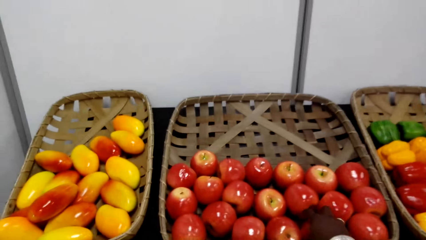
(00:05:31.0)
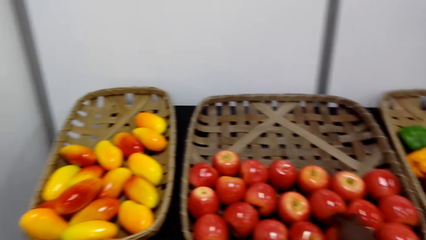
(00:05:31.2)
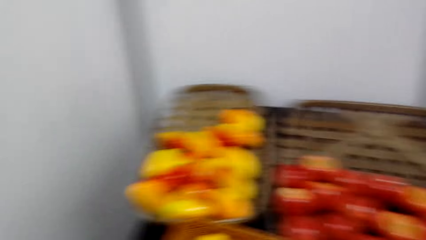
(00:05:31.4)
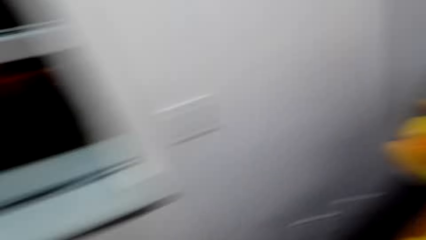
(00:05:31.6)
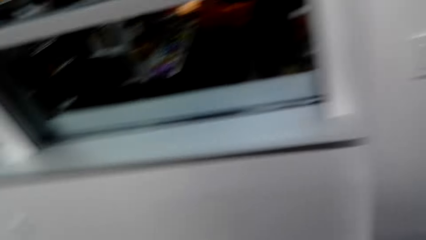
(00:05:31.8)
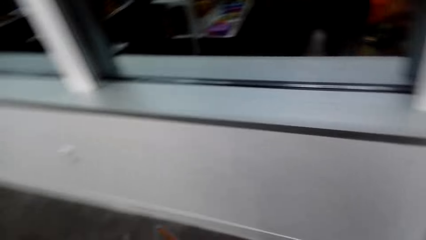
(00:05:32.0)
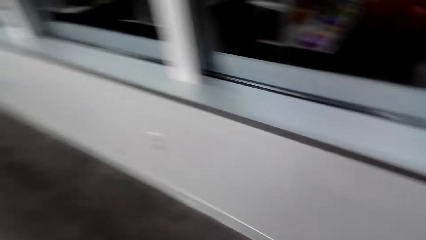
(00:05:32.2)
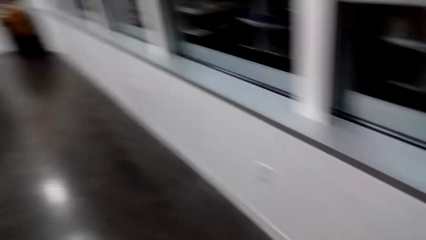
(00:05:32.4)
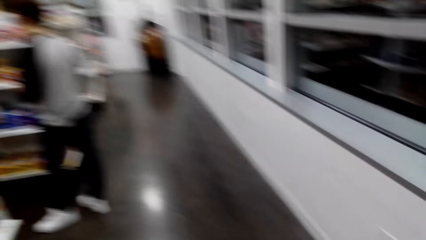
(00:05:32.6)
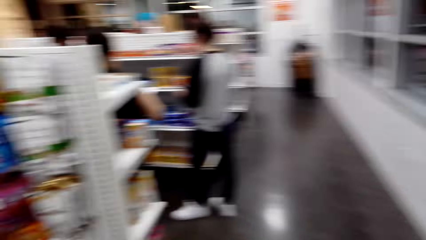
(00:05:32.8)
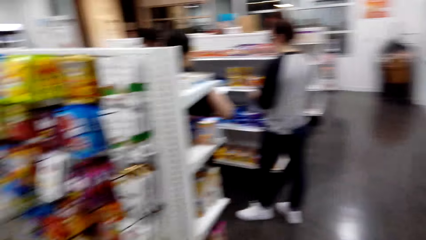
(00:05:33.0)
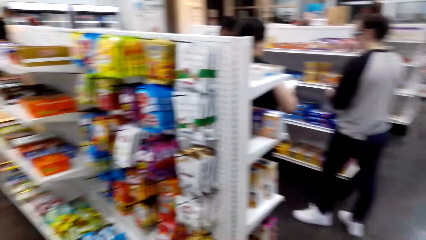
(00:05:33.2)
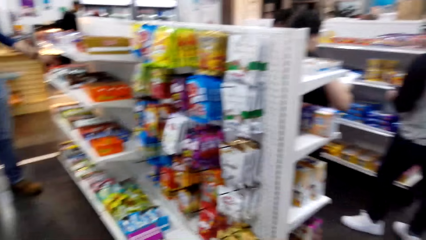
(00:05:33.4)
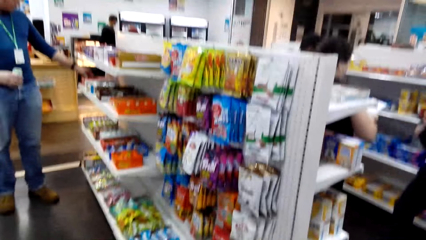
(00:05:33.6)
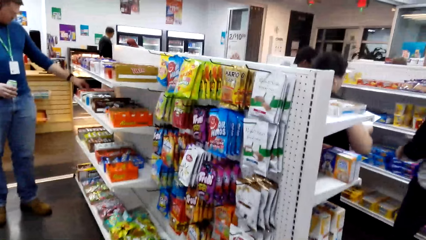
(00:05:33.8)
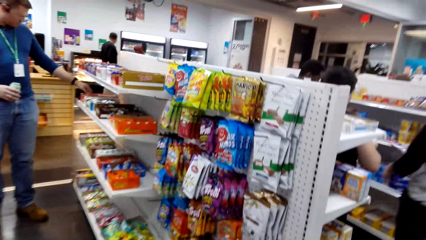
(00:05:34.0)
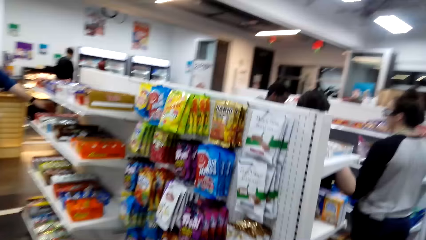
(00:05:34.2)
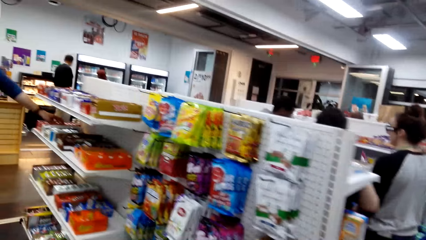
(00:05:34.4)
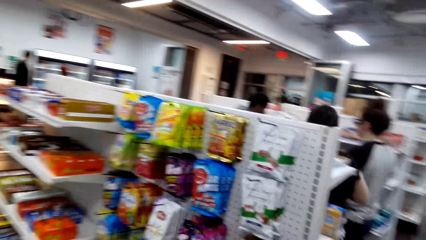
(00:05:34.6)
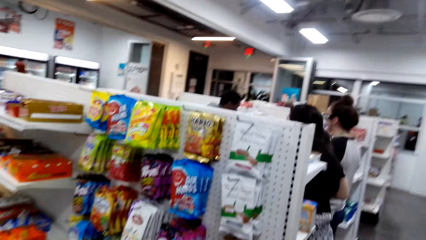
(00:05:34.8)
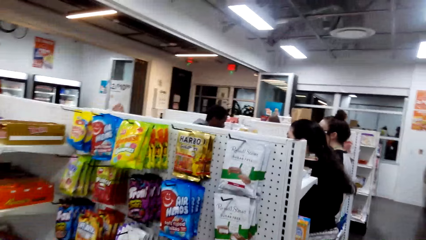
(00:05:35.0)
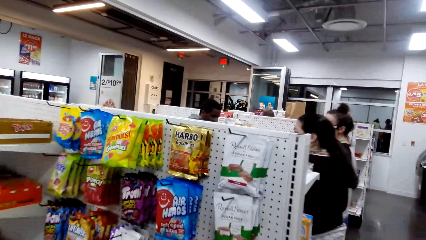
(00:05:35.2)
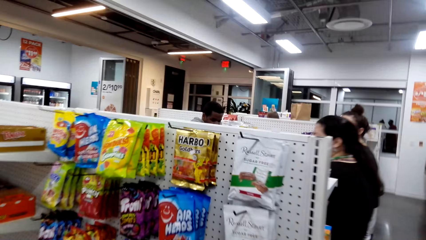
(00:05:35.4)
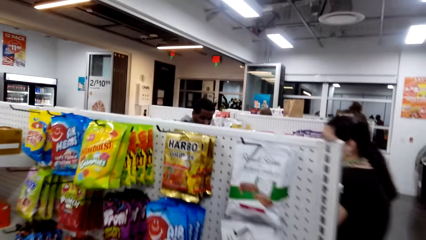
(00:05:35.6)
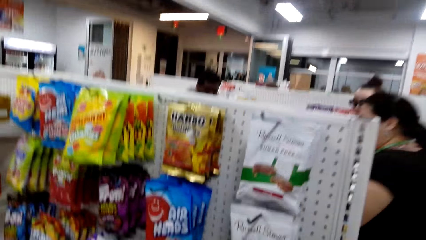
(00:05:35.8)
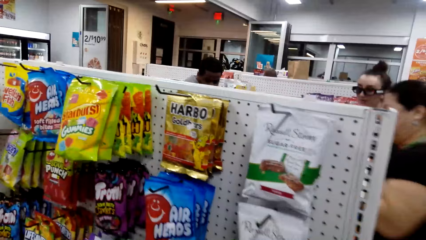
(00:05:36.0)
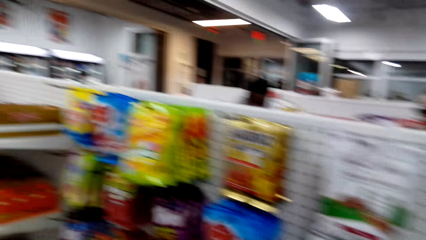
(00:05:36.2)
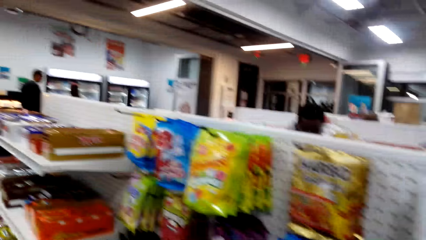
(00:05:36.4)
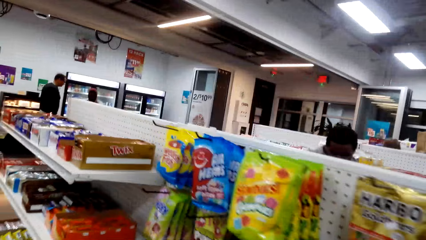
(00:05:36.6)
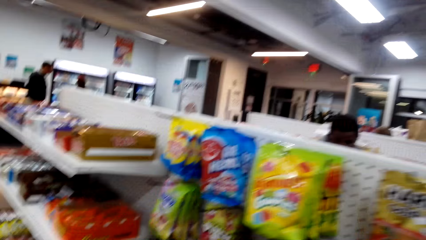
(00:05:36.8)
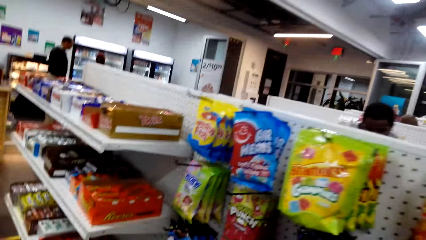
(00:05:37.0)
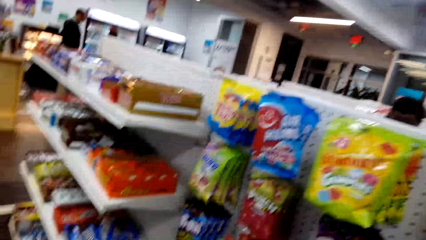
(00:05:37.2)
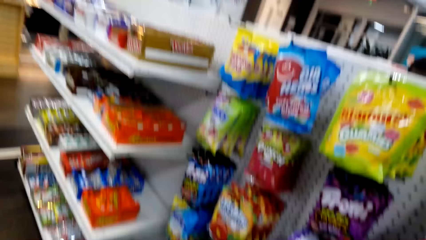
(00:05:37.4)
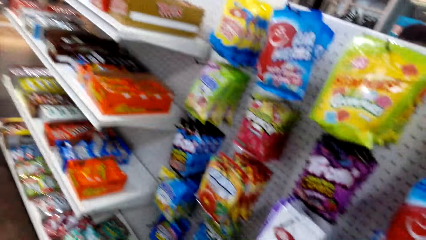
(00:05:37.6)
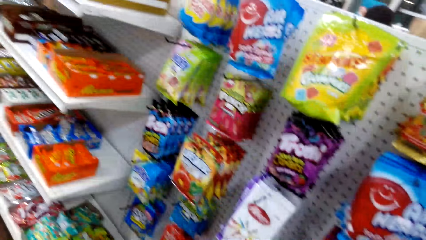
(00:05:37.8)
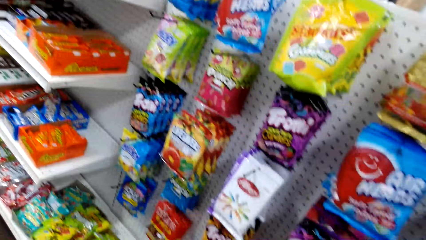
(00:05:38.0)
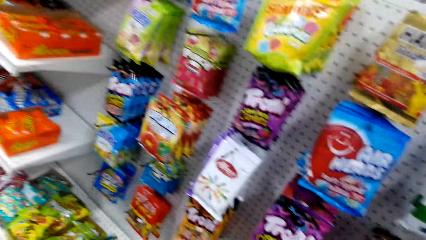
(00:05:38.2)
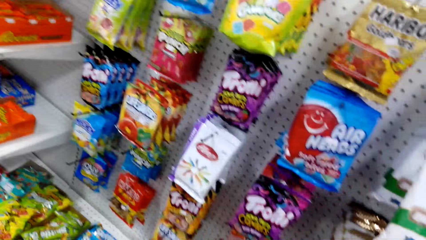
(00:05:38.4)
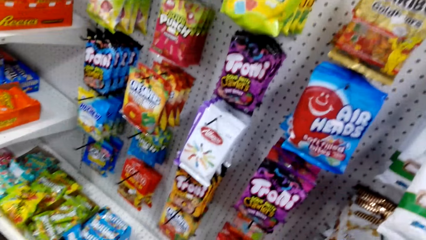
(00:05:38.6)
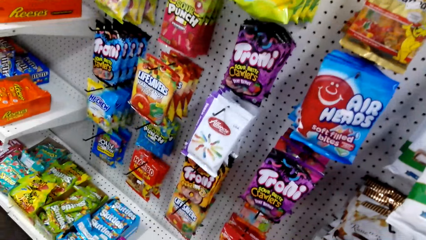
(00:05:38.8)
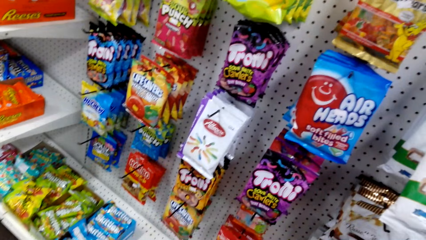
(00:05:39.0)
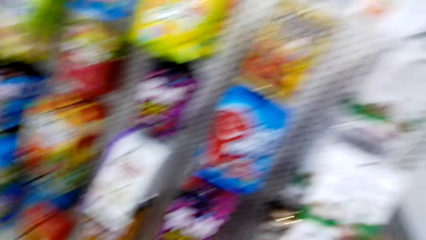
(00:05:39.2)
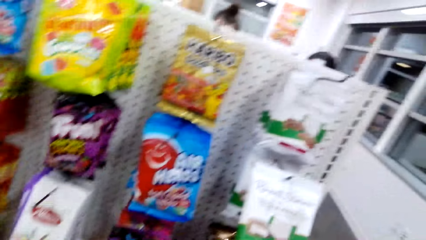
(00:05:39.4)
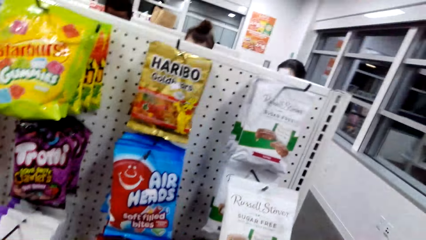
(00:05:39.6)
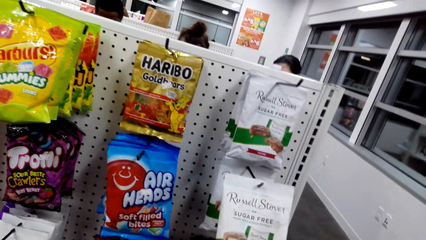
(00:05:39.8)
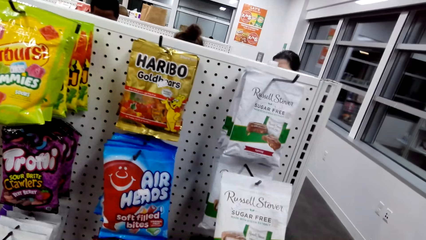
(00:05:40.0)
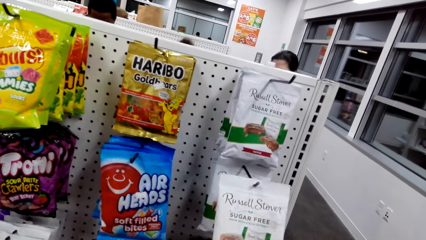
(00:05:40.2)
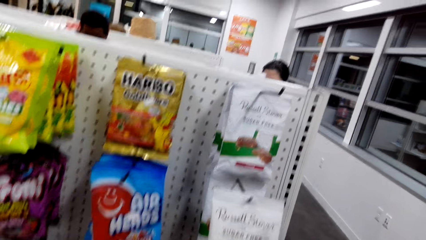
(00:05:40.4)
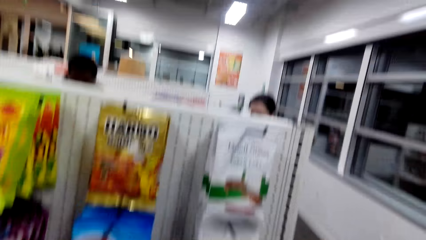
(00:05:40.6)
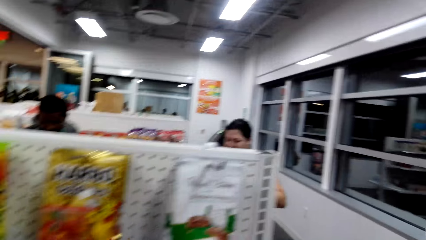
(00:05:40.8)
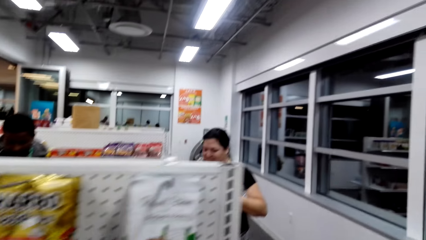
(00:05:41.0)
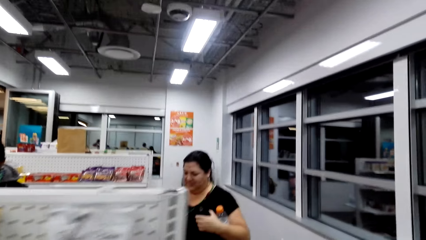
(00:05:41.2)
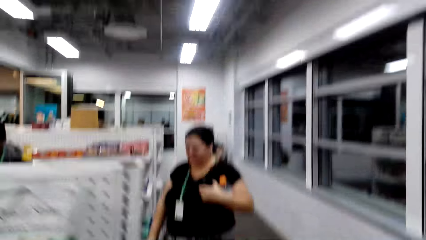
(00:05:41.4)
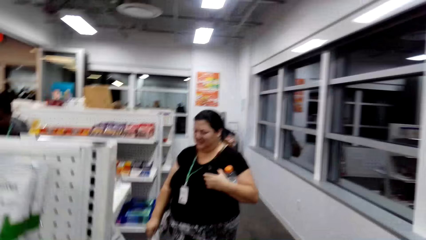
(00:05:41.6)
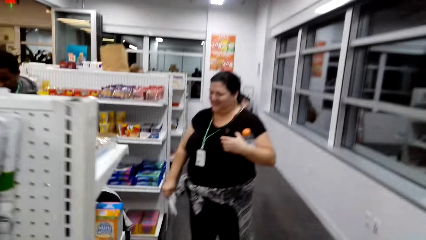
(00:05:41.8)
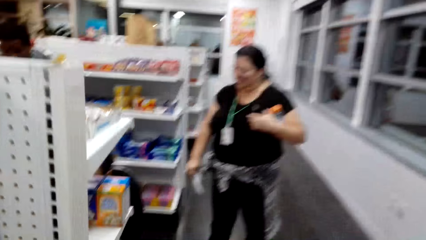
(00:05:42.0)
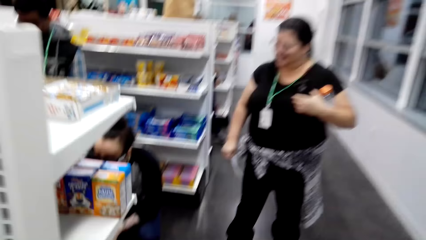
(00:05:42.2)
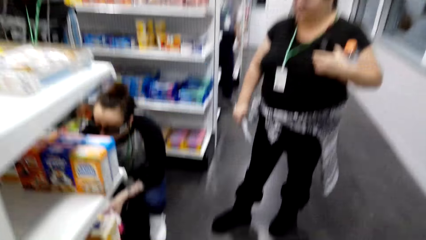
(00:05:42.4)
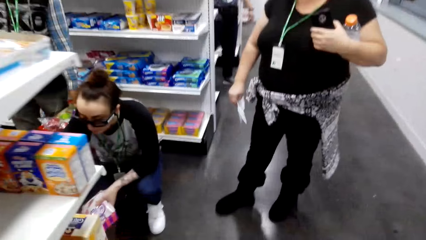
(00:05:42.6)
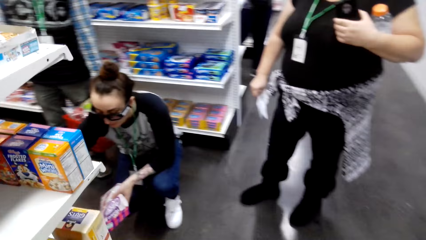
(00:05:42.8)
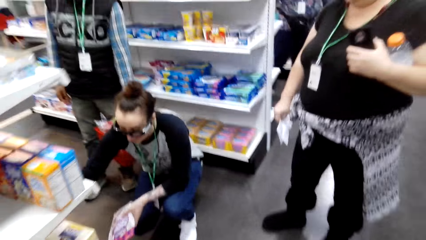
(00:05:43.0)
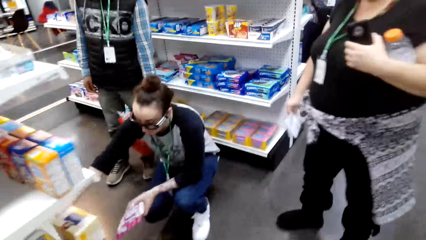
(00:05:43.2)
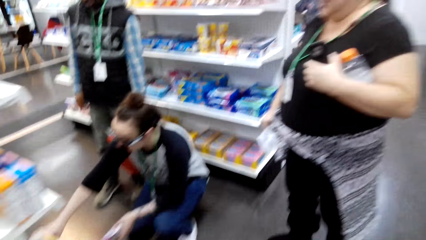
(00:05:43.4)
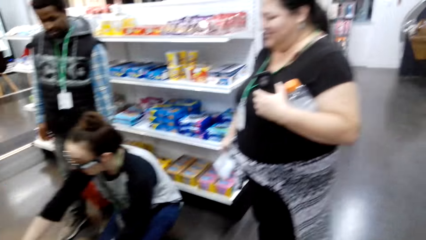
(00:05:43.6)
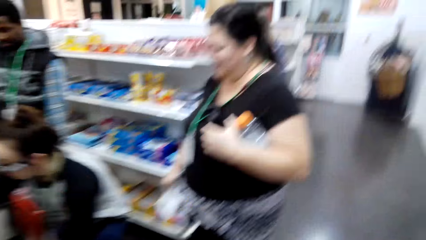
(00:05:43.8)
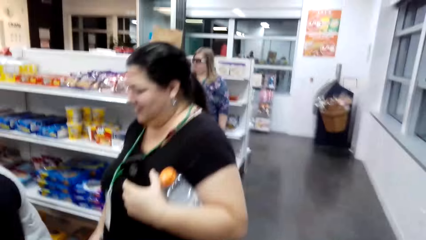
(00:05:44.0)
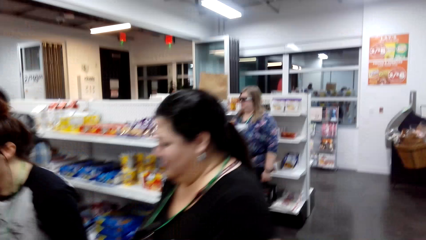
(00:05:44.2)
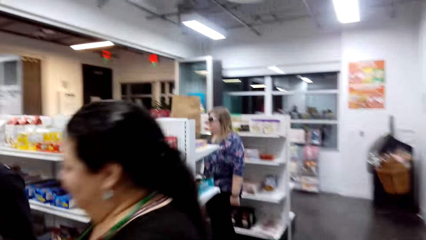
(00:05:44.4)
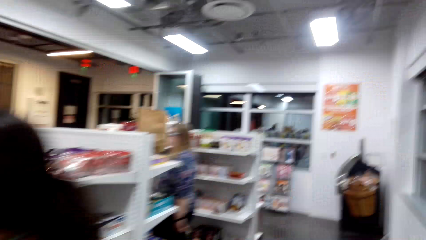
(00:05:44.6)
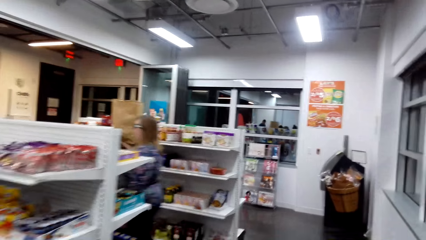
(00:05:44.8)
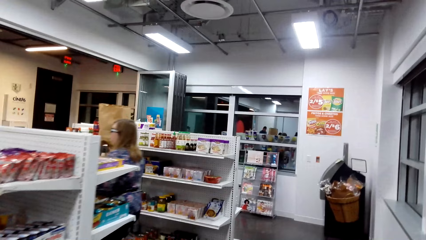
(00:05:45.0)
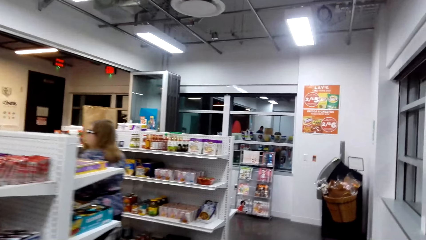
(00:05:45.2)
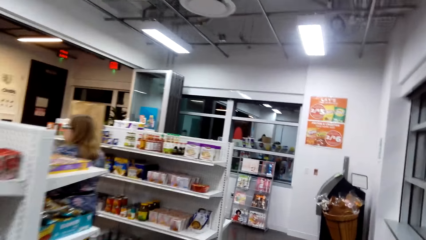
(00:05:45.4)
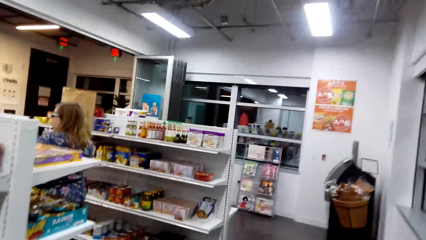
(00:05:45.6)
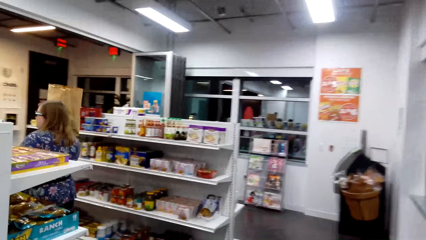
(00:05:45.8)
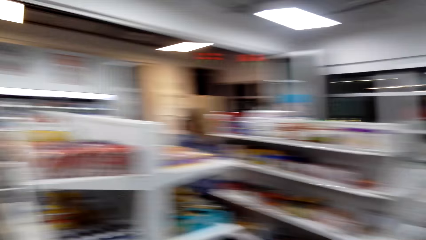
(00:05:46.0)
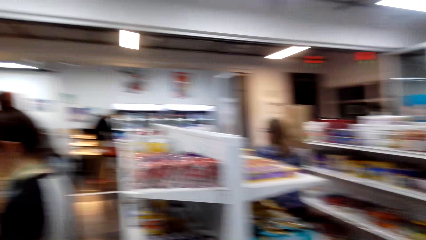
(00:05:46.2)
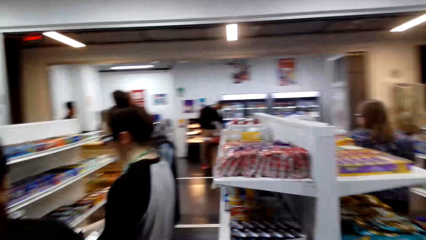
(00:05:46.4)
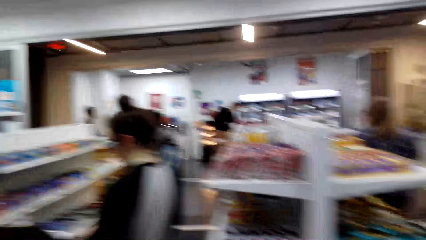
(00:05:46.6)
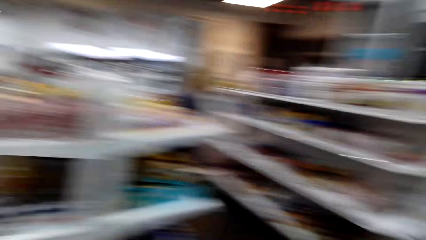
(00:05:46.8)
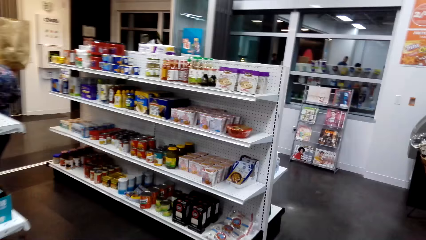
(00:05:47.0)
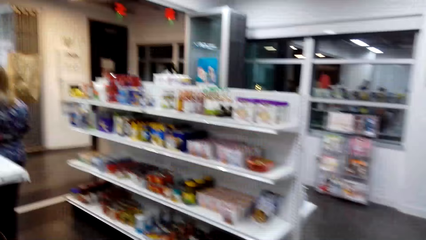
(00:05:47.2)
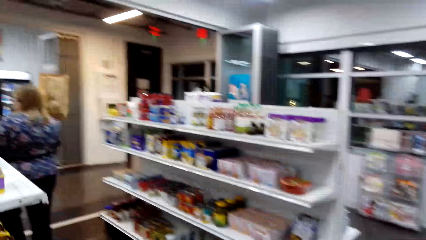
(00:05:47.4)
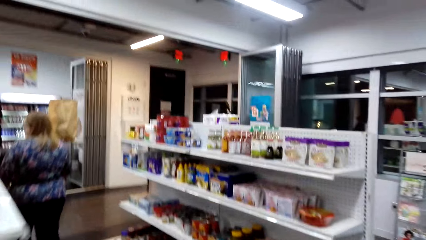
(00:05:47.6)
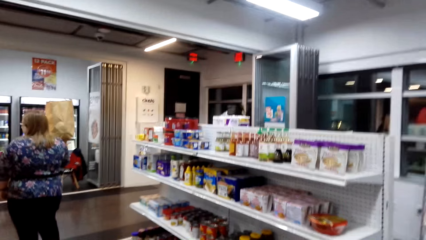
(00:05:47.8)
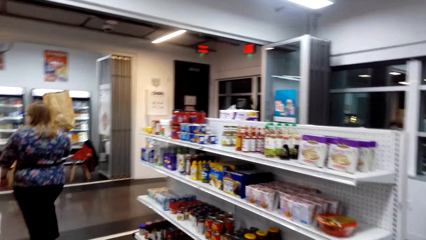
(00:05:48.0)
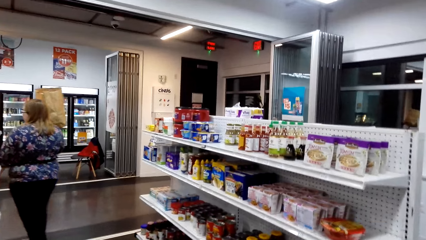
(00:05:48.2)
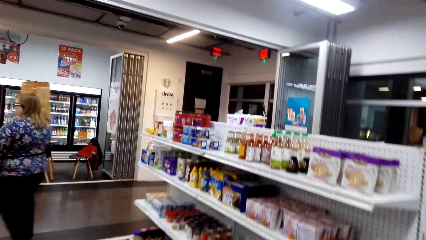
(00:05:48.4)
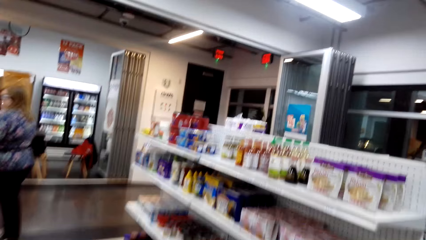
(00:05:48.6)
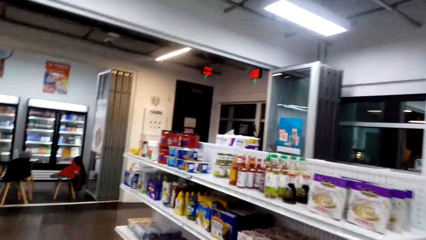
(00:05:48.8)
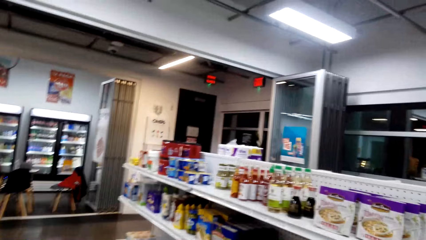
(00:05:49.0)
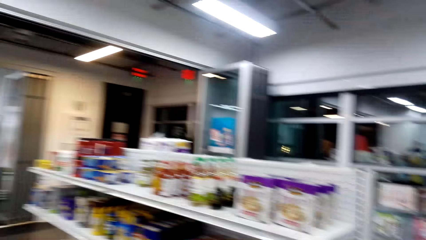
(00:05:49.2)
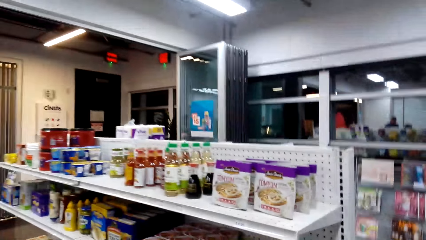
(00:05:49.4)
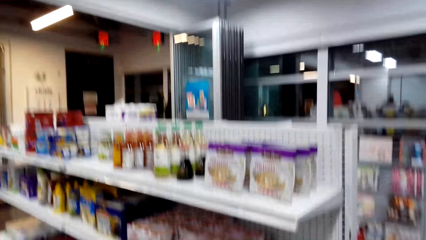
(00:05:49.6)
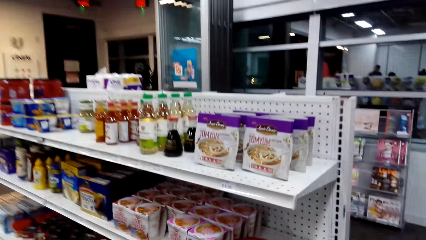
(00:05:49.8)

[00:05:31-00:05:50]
The camera wearer takes the apple from the tray. They walk around. They look around. They walk around. They look around. They walk around.
